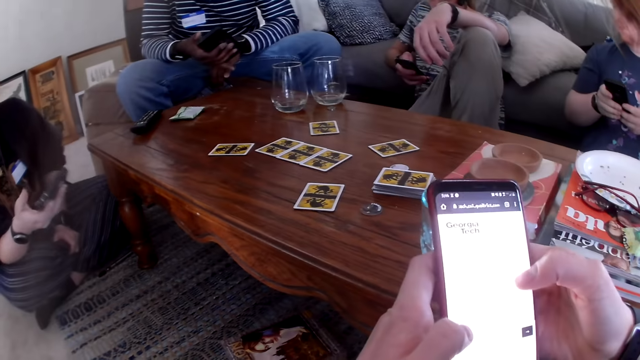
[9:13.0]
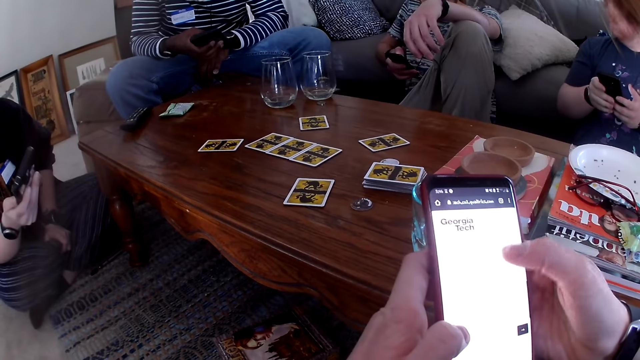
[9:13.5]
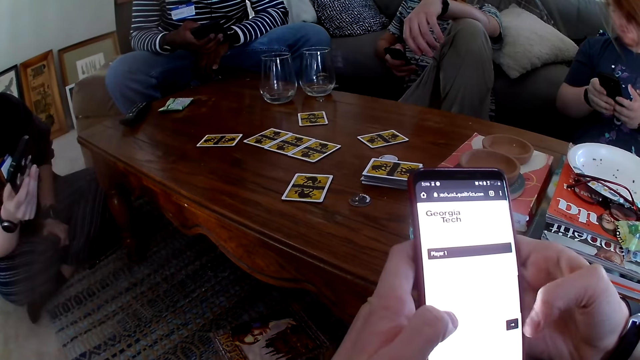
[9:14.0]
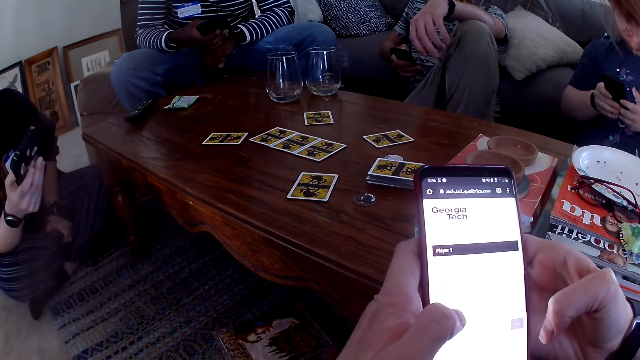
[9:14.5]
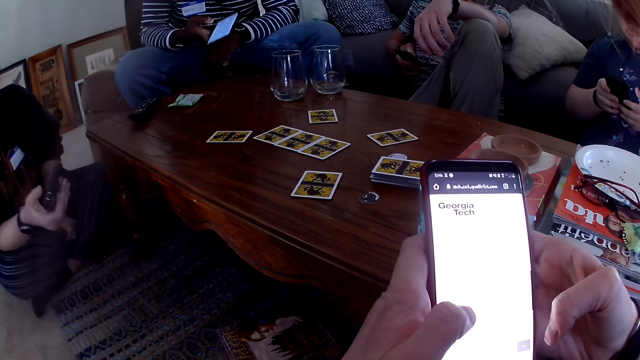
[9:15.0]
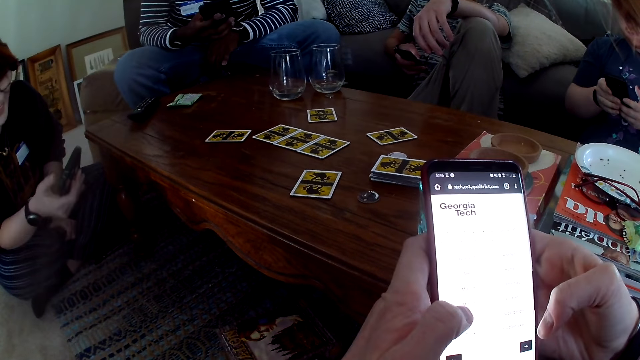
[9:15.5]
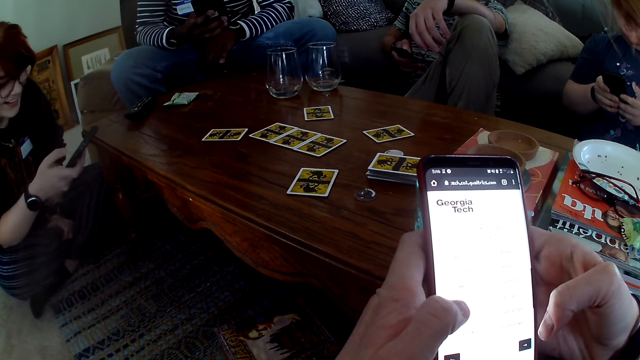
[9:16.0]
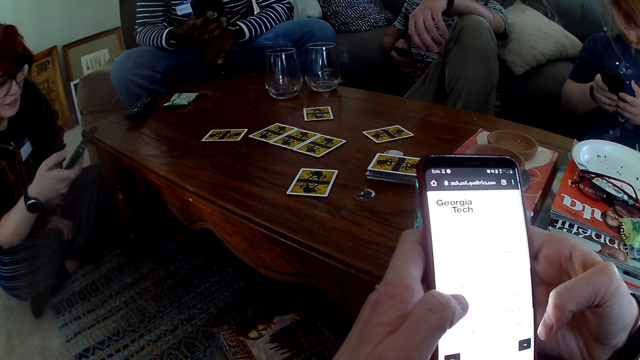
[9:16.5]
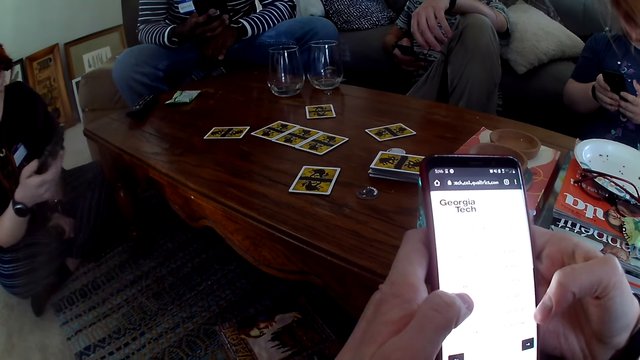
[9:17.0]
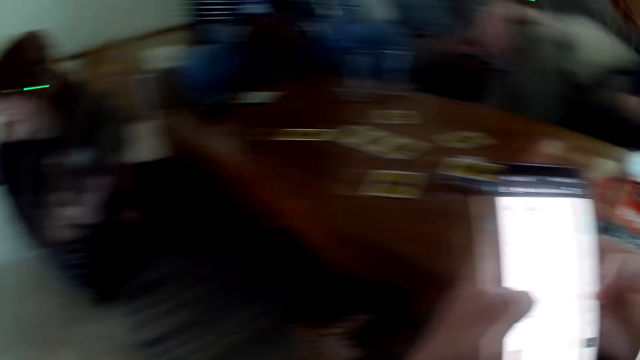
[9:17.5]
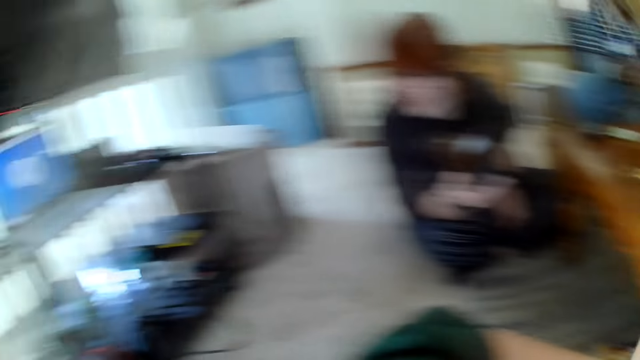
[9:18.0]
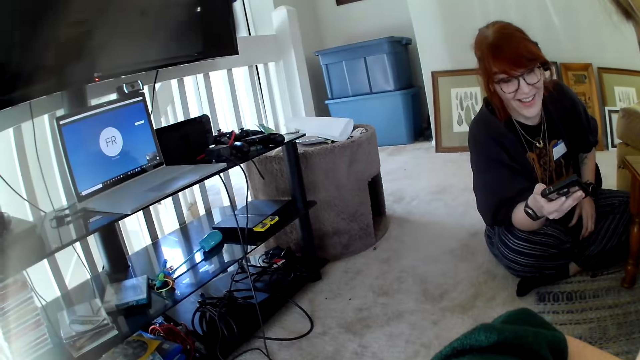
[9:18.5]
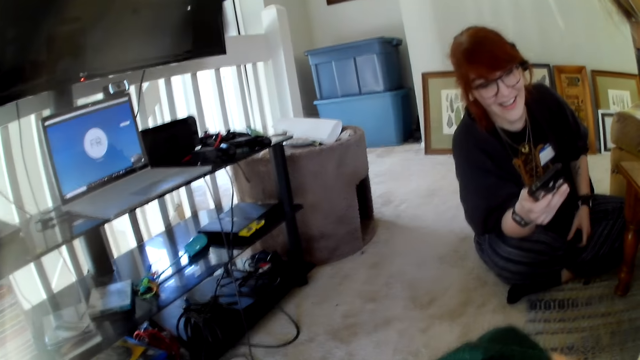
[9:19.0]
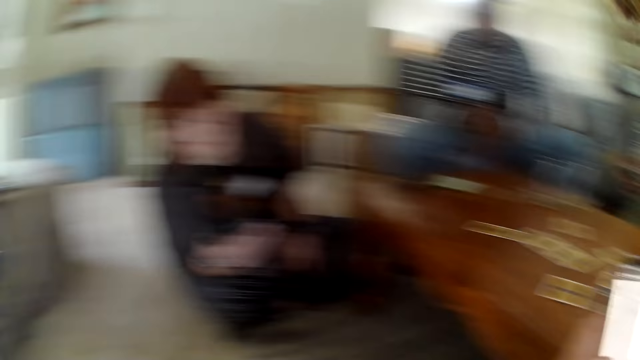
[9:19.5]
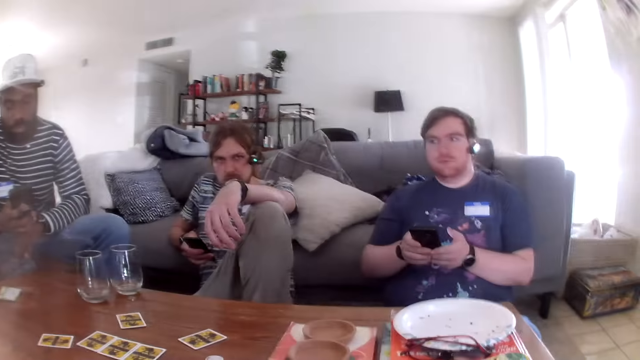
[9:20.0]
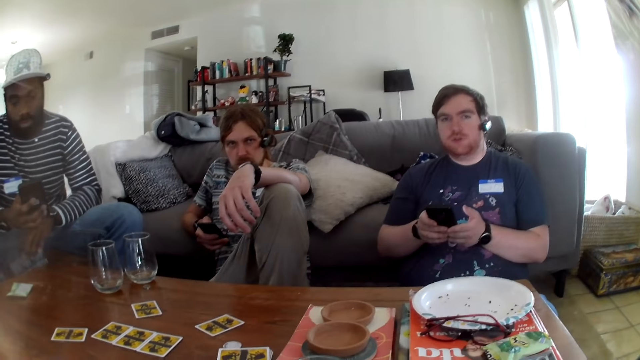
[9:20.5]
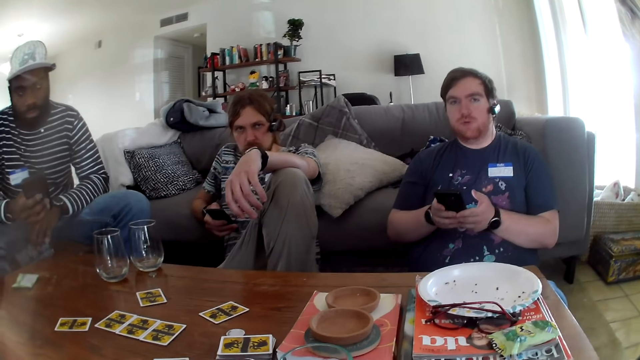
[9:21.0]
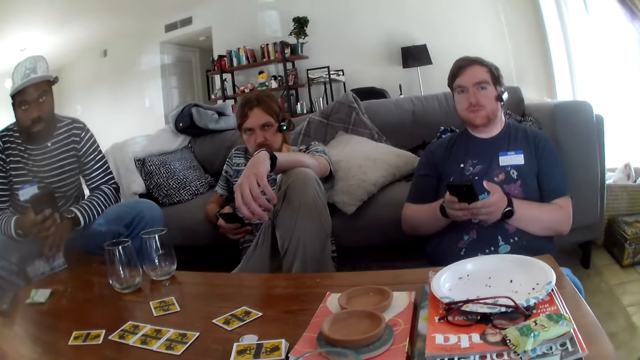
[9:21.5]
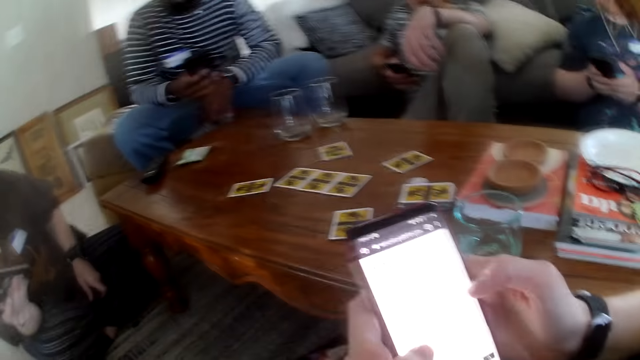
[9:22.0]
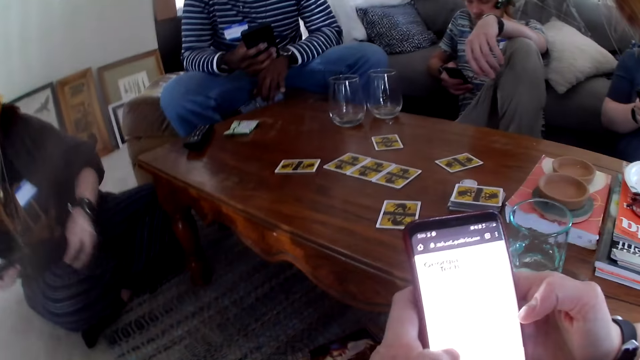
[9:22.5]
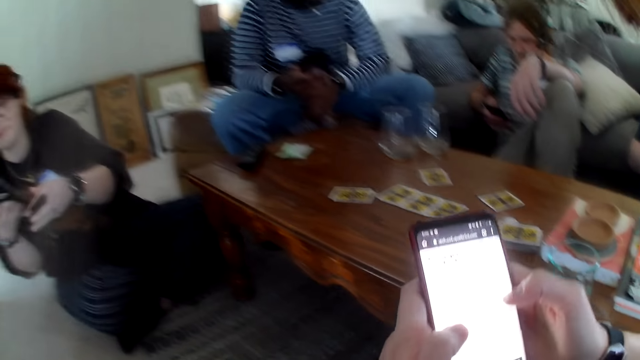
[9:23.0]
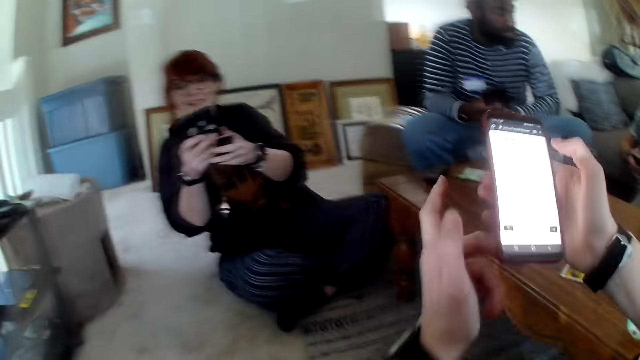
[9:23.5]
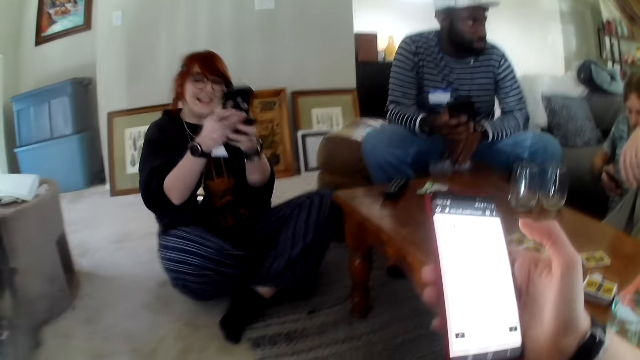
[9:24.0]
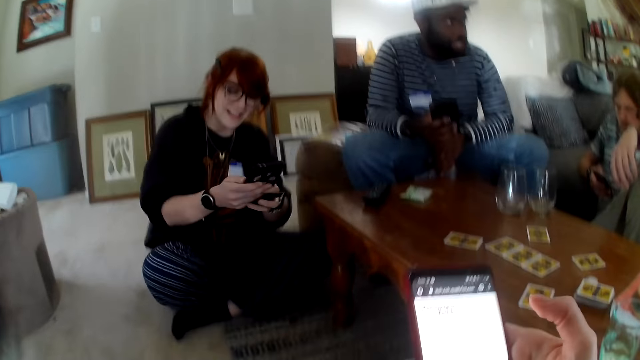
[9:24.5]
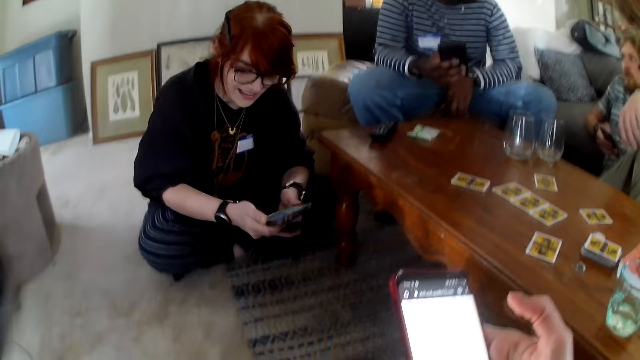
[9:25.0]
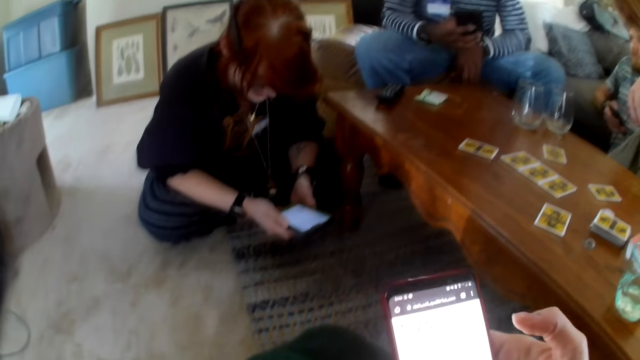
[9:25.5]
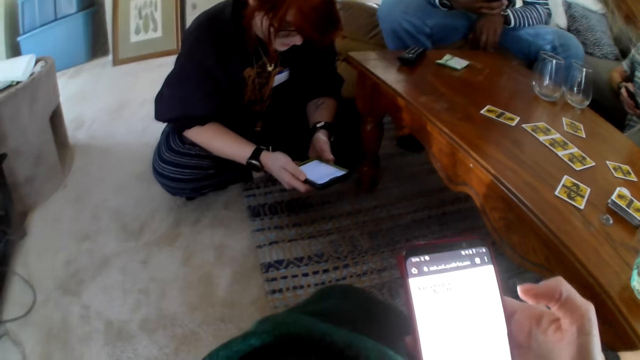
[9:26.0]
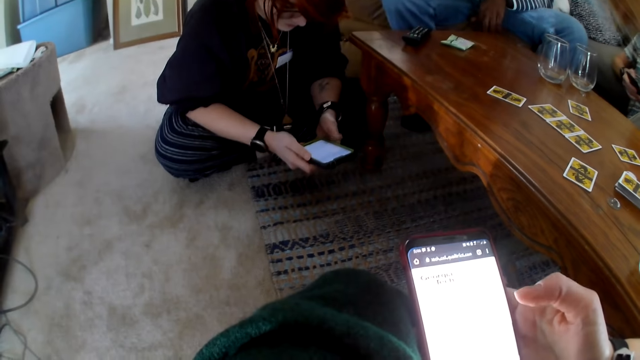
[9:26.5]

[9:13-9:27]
The camera wearer scrolls the phone. A person talks and laughs. Another person talks. The camera wearer talks. A woman moves the hands. The first person laughs.

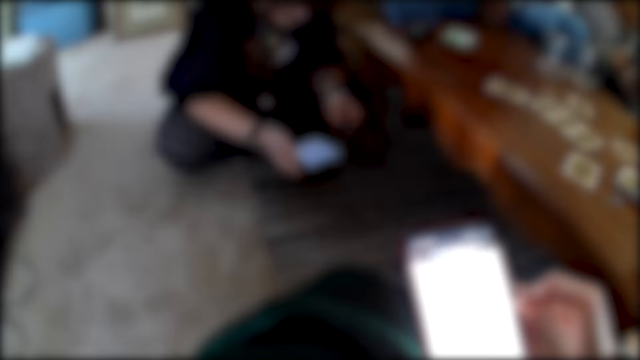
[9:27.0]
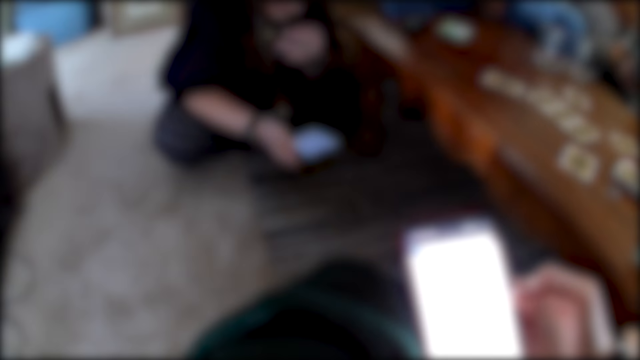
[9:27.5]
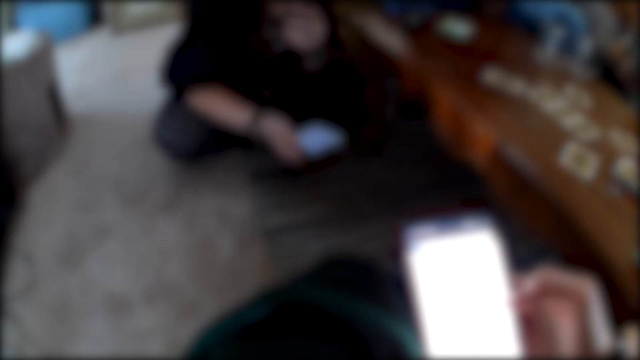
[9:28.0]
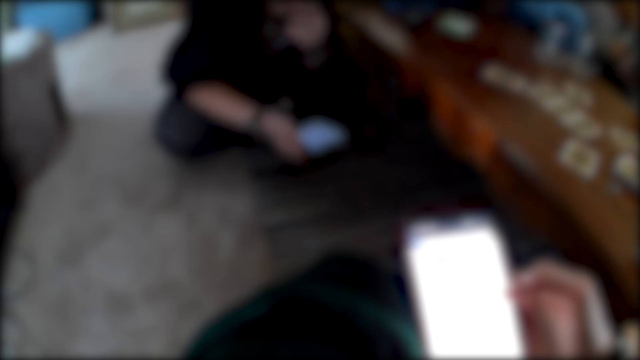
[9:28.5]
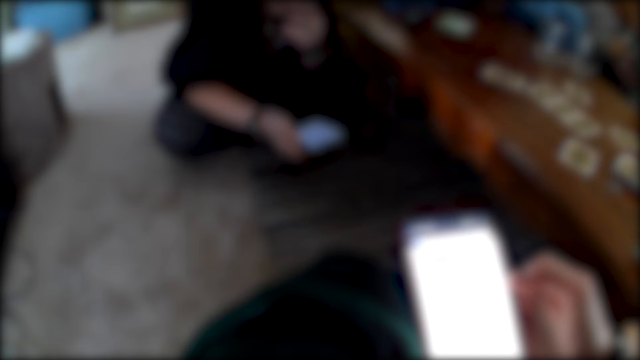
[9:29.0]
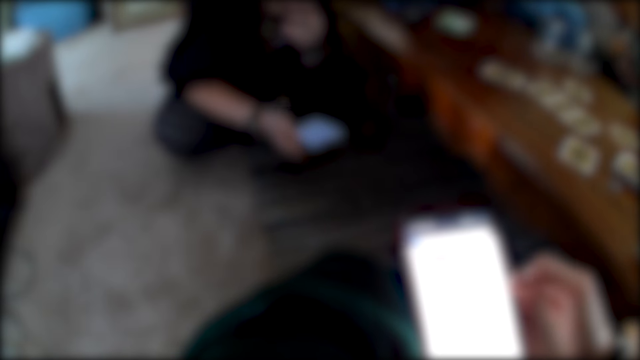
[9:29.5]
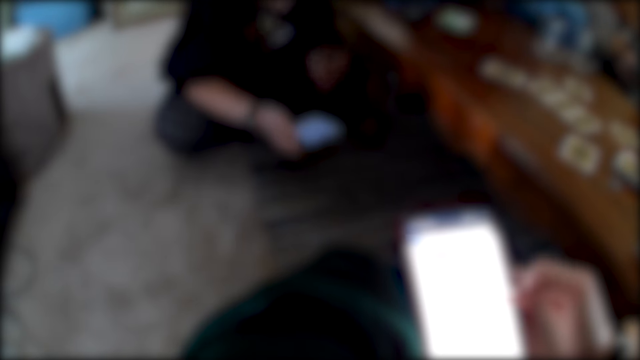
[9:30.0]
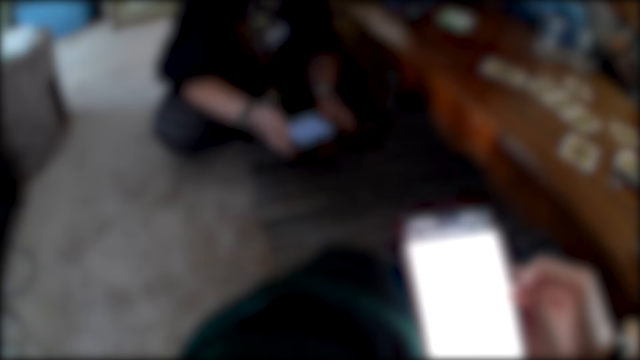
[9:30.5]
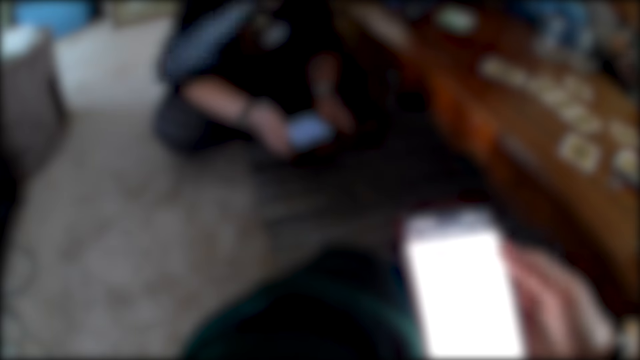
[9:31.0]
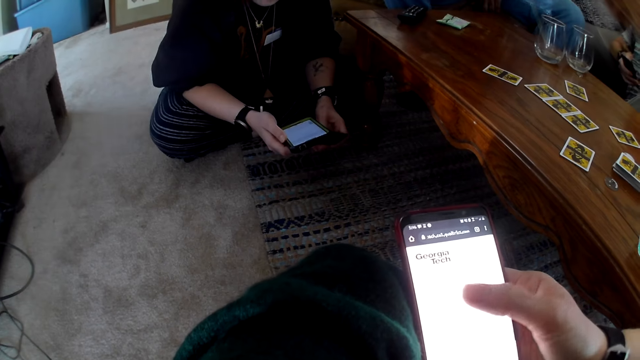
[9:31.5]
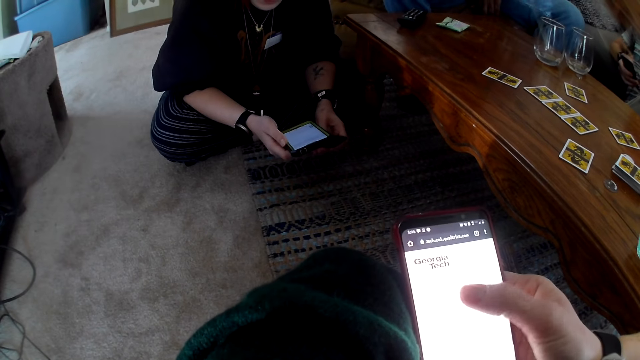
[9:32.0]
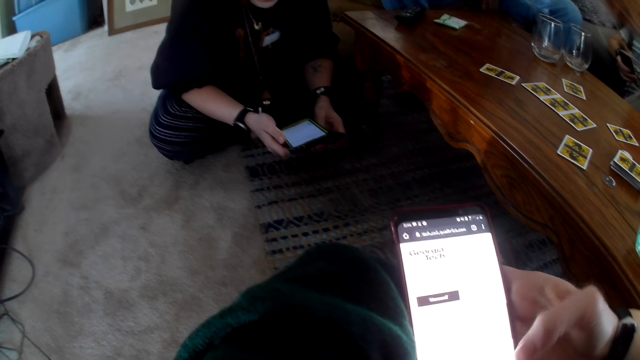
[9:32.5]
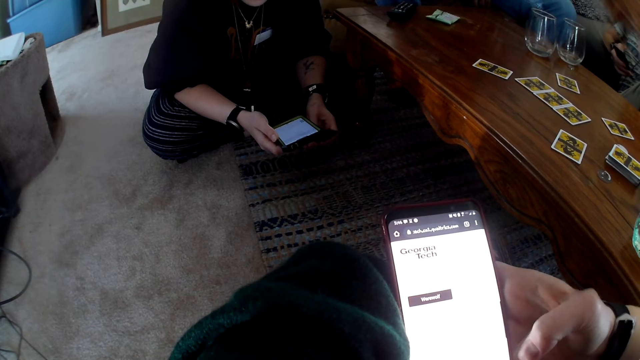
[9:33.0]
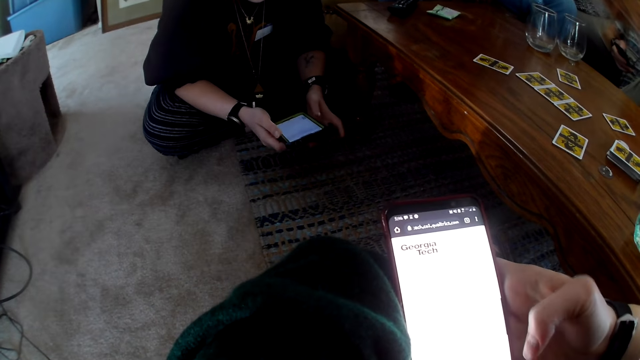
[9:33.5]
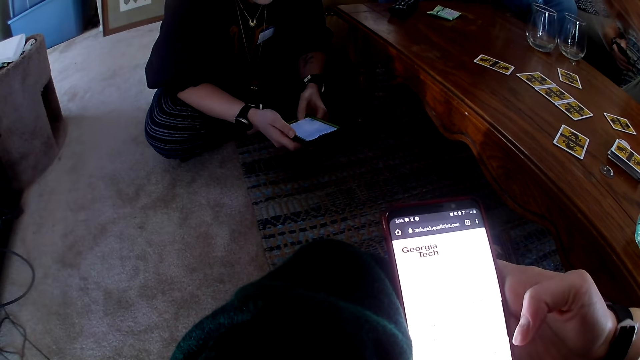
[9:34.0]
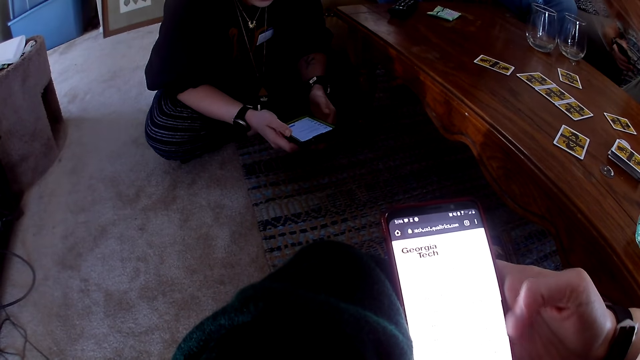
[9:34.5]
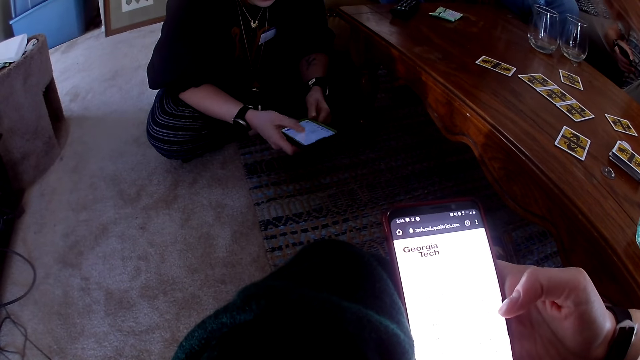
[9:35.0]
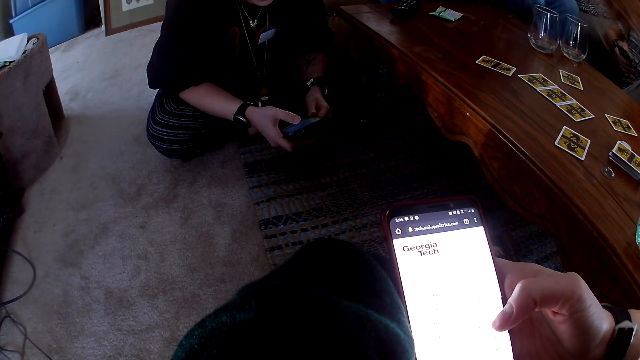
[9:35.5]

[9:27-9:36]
A woman touches the face. The camera wearer scrolls the phone. The woman scrolls the phone.
